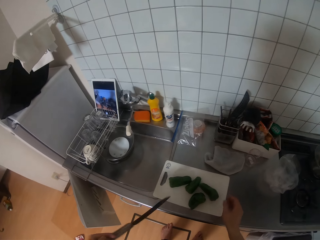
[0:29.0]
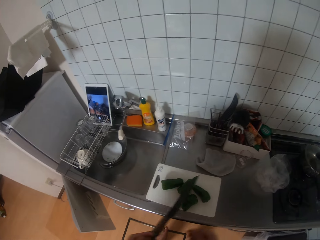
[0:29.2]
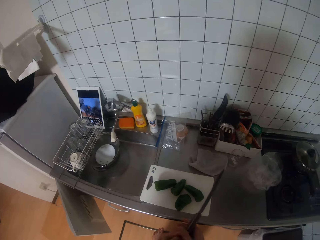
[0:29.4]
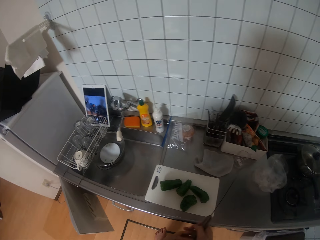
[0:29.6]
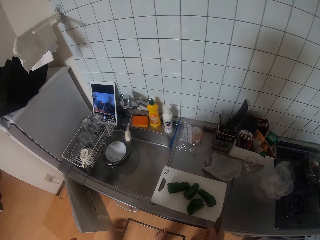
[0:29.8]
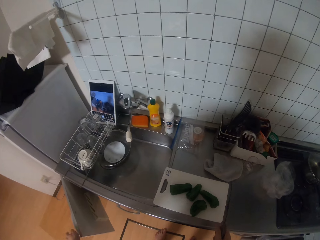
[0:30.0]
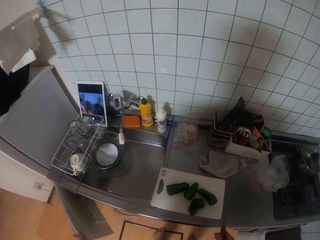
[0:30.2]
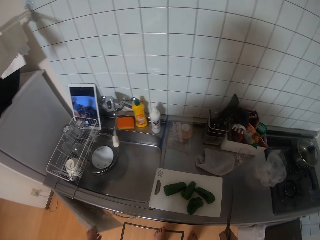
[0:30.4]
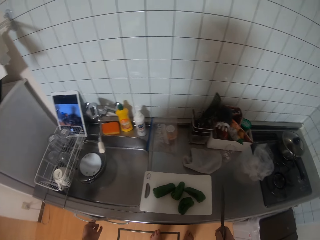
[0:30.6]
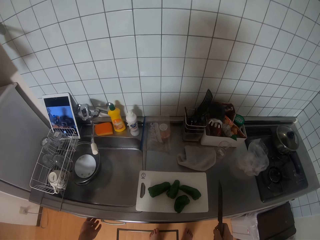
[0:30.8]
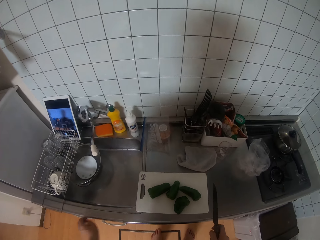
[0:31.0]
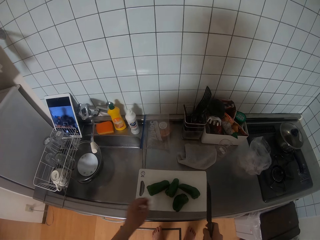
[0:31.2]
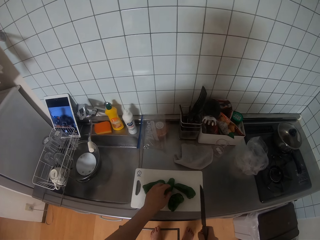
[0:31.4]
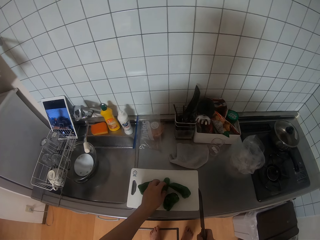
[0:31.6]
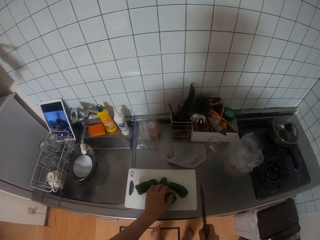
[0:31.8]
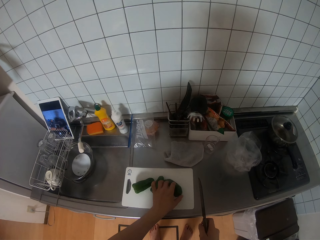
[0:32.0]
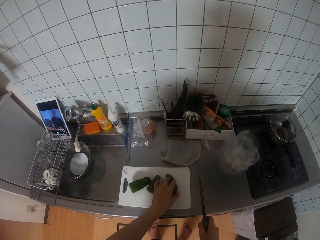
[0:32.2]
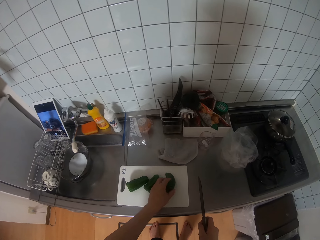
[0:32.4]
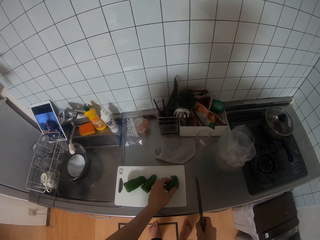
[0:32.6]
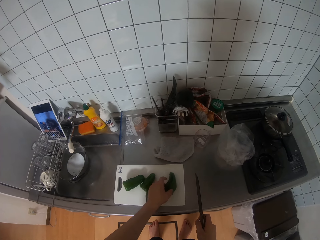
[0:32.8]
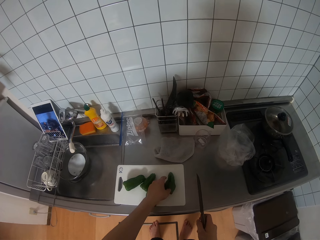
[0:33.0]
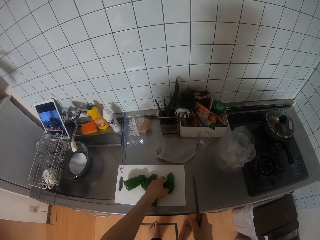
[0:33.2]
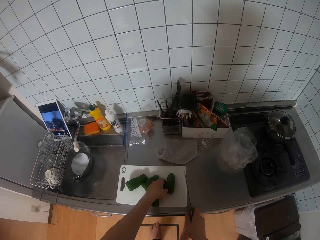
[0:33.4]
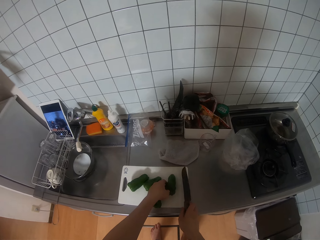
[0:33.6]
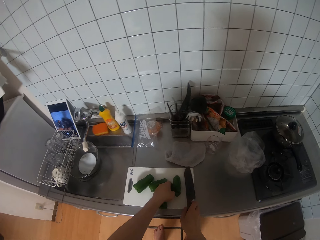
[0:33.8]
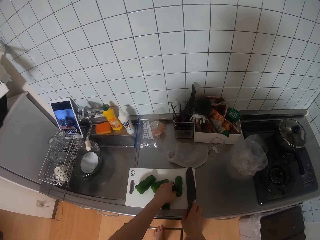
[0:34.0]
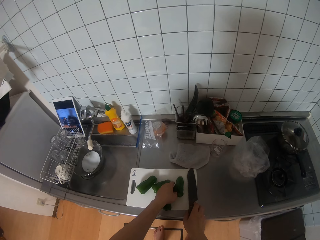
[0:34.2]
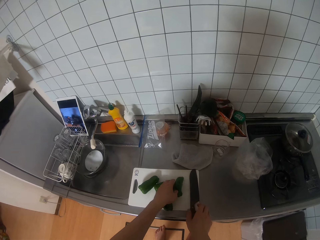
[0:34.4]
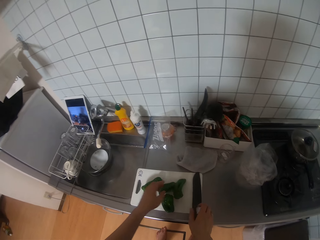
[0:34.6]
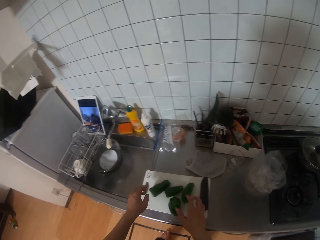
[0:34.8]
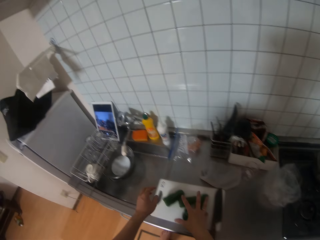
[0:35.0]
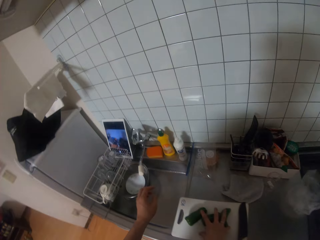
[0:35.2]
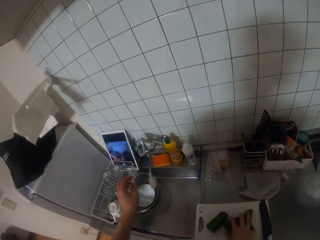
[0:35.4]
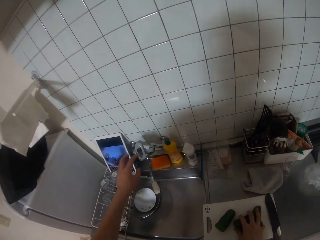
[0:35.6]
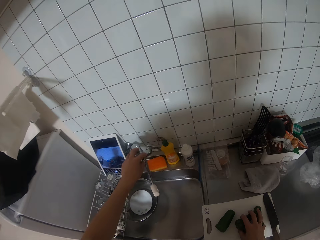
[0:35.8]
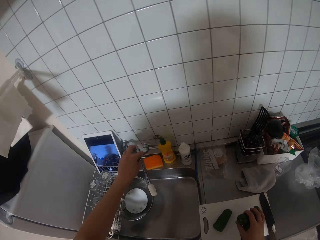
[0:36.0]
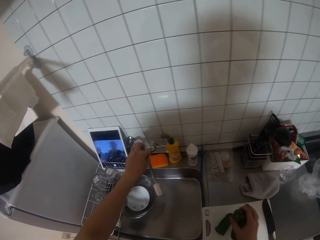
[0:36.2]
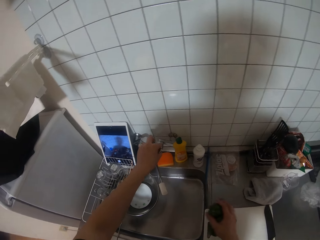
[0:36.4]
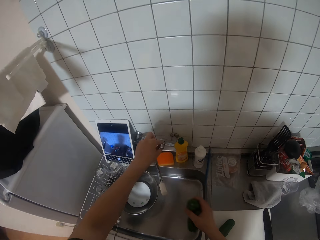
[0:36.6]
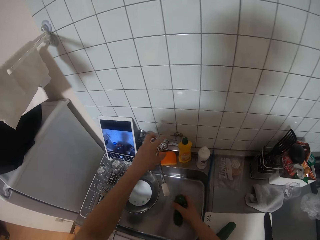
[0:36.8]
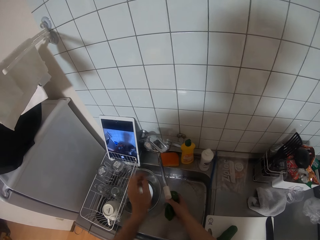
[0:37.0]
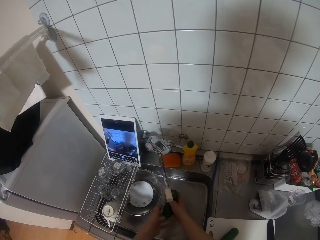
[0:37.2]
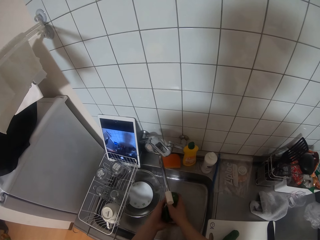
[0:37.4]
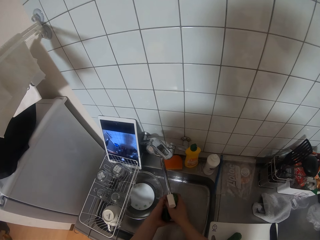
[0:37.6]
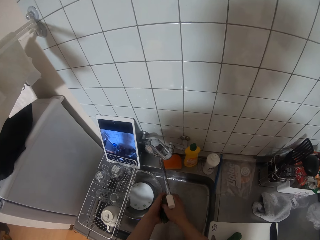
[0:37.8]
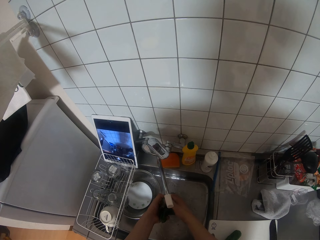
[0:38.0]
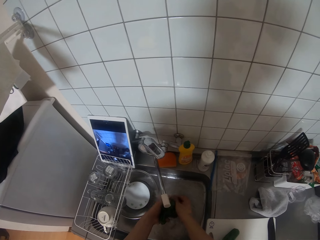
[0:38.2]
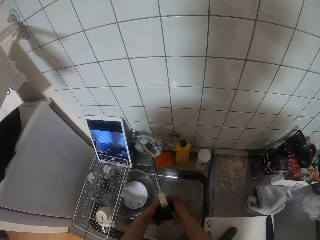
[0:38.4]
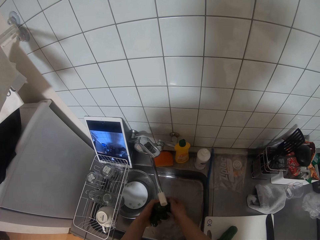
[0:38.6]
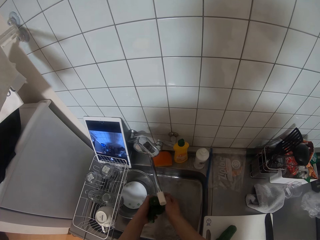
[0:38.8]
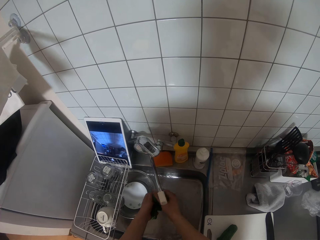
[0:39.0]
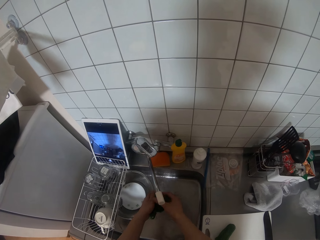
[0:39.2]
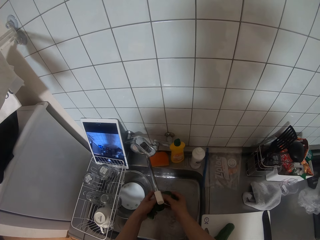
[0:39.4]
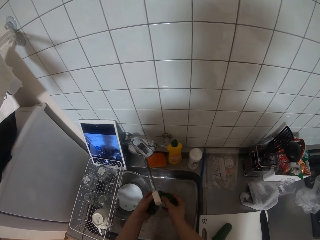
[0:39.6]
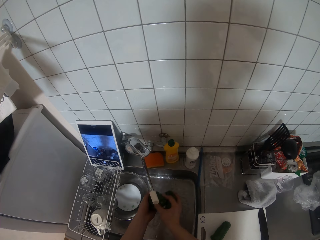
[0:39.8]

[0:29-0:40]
The camera wearer passes the knife from her left hand to her right hand. She closes the cupboard with her left hand. She holds one of the pepper seeds on the chopping table with her left hand. She drops the knife on the chopping board with her right hand. She picks up some pepper seeds from the chopping table with her right hand. She turns on the tap on the kitchen sink with her left hand. She washes the pepper seeds with the tap water in the sink with her two hands.

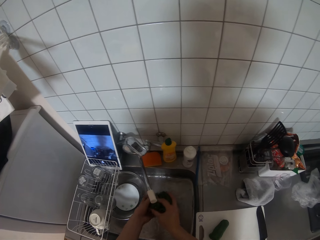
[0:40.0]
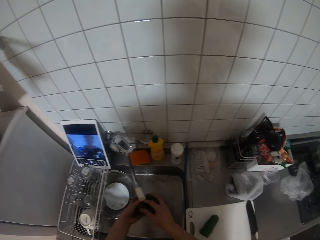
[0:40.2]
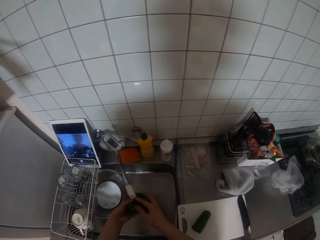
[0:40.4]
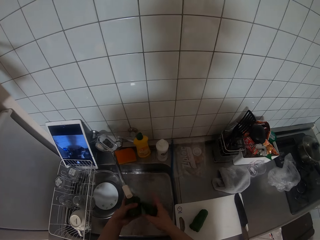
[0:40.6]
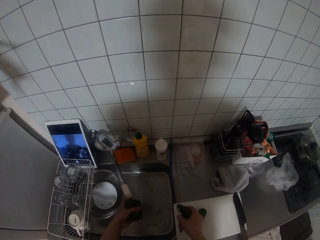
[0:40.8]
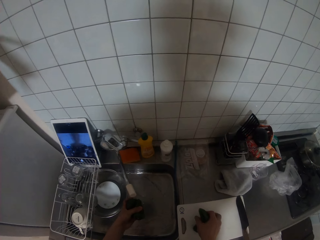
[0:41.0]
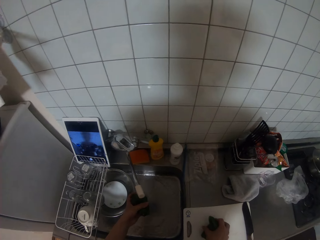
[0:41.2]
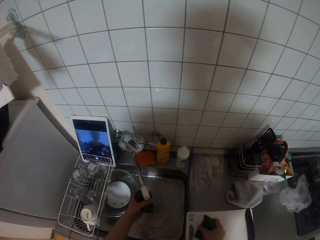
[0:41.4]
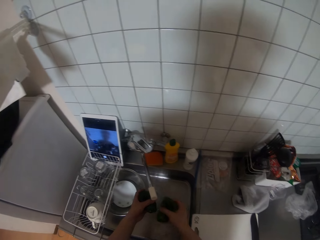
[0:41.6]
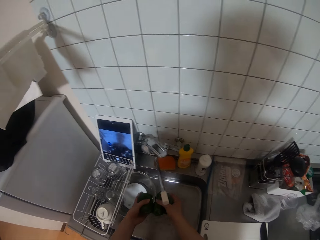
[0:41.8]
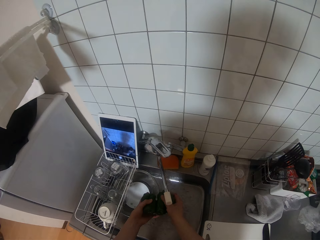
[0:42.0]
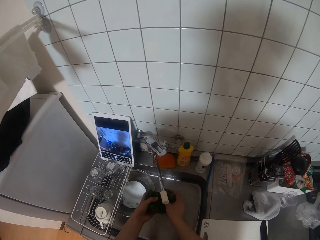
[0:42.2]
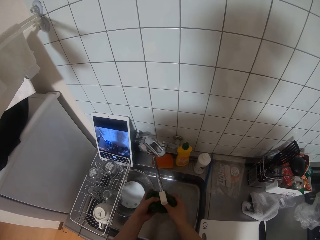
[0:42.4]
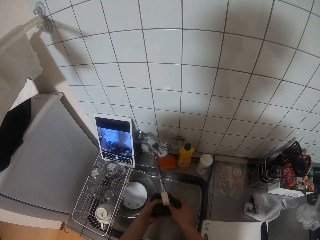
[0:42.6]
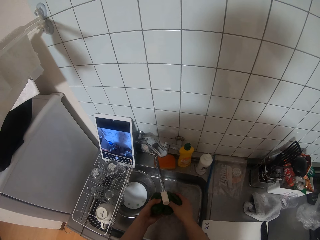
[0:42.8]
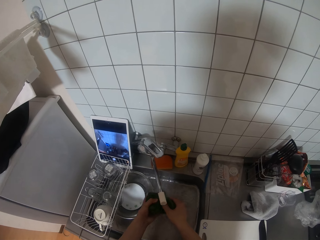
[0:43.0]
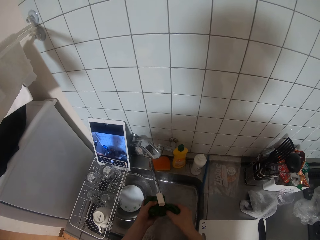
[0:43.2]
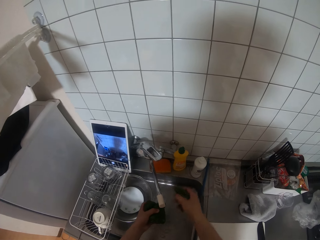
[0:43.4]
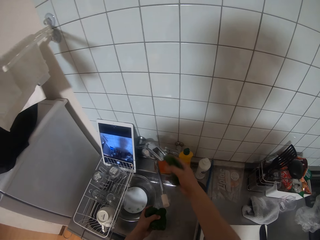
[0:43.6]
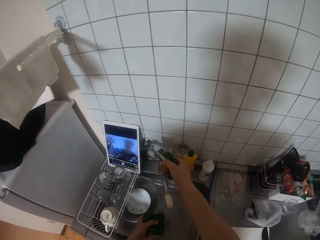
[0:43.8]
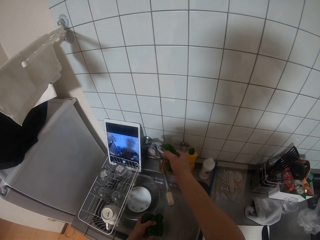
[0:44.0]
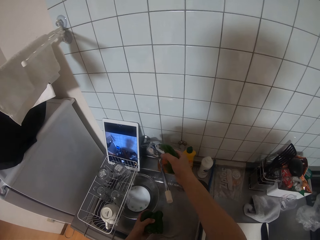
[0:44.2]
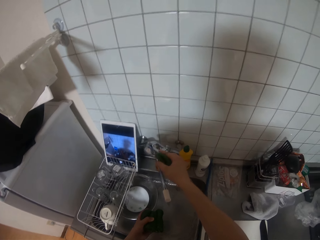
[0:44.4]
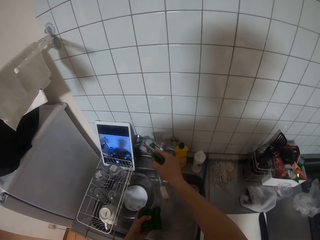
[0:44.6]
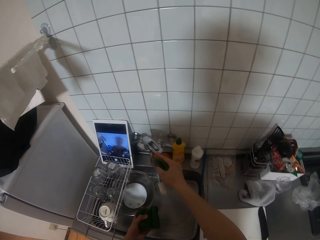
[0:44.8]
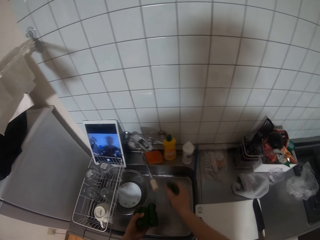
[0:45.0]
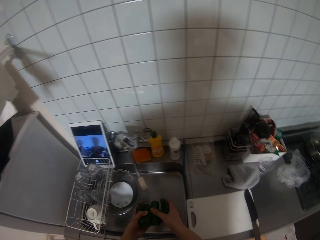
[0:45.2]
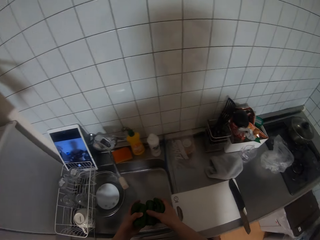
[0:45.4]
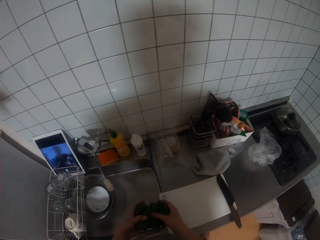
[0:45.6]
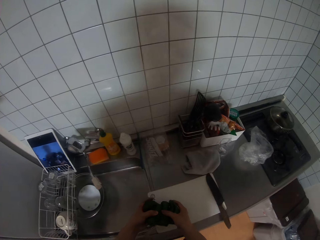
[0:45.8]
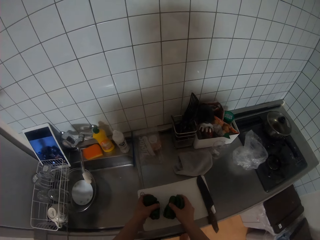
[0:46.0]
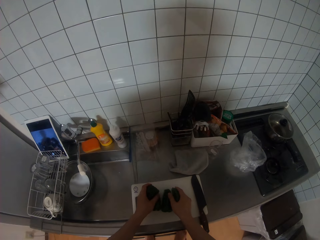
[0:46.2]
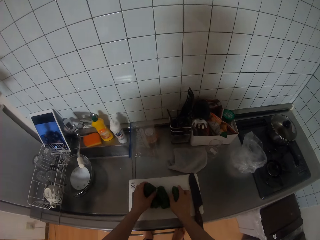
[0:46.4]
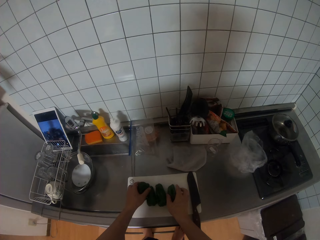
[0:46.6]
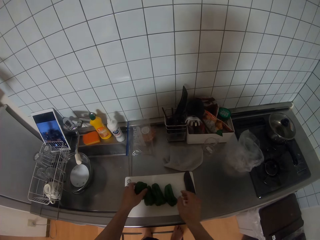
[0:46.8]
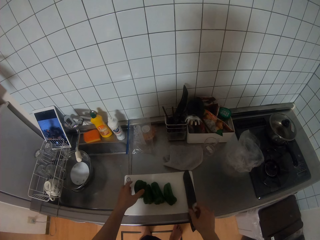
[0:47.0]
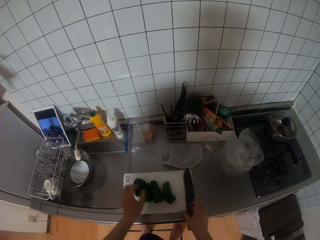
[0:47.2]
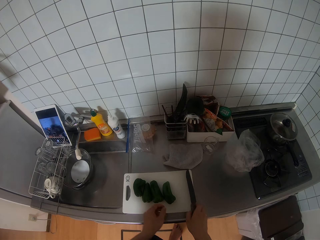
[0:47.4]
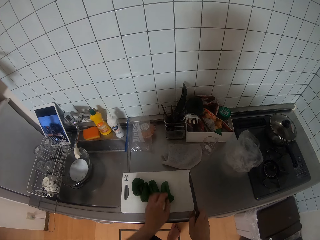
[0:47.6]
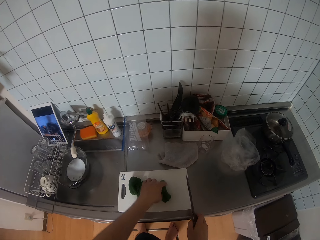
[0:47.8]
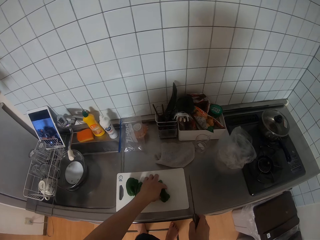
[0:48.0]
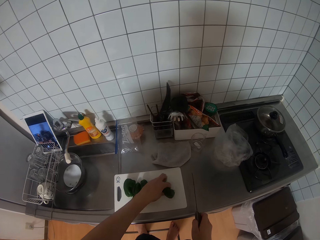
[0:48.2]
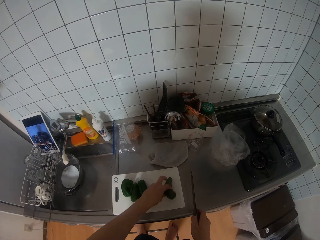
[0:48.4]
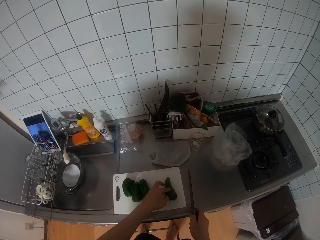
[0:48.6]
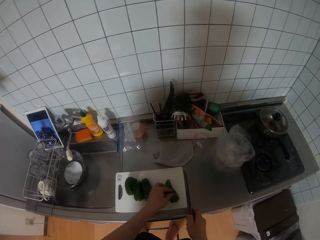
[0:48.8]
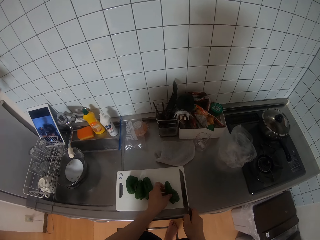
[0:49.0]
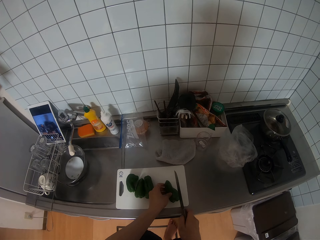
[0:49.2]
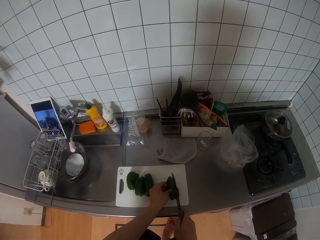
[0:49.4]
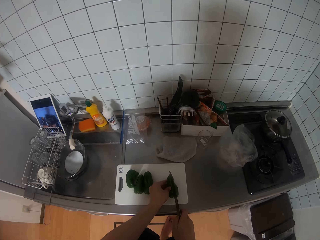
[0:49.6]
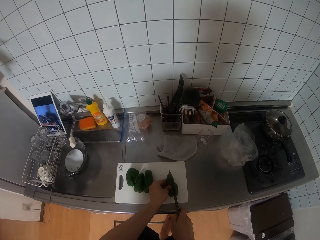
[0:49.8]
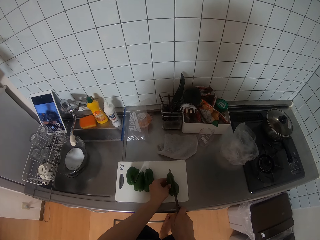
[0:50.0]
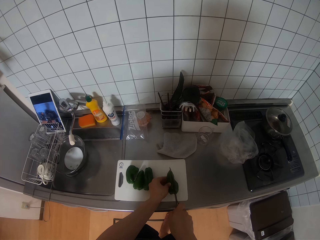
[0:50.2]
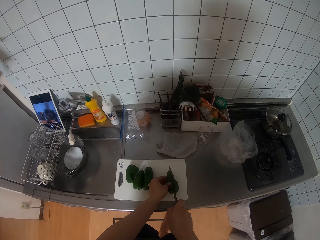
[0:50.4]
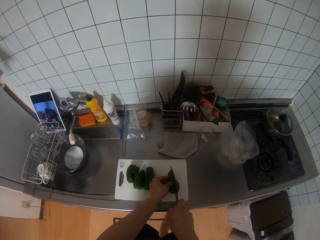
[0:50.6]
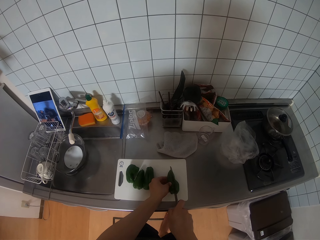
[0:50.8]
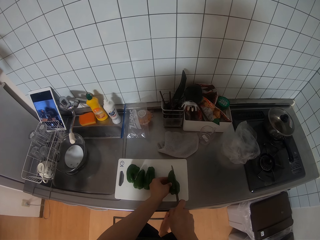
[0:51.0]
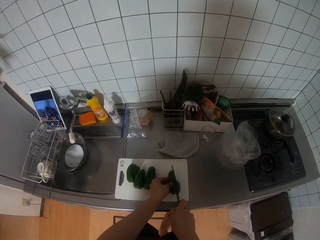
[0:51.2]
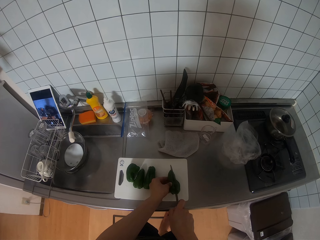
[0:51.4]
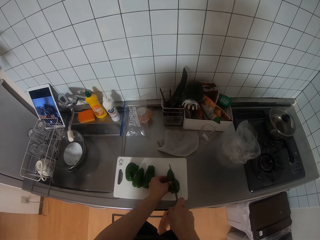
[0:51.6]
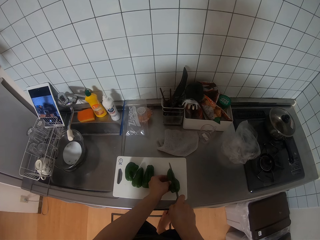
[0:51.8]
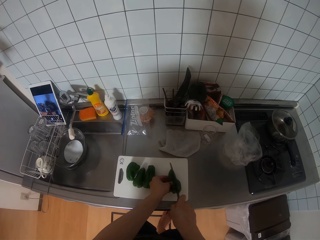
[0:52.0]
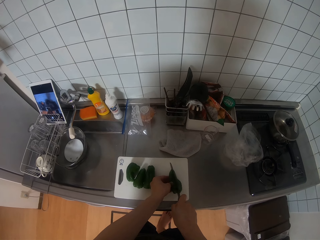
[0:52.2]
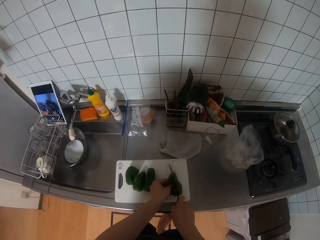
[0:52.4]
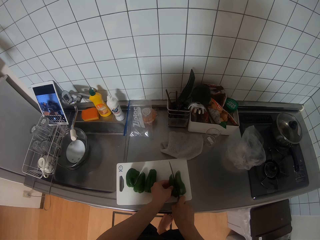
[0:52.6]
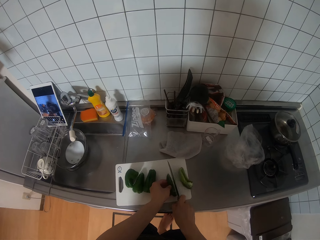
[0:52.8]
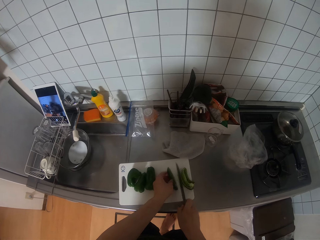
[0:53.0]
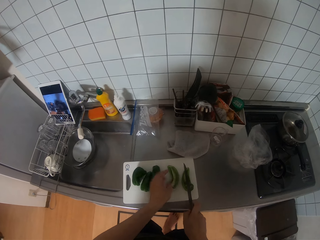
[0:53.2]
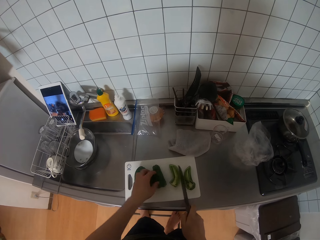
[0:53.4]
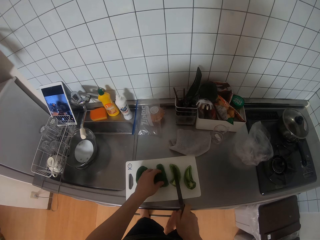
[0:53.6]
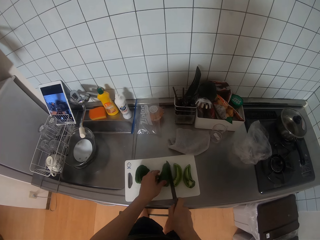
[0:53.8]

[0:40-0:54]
The camera wearer picks up another pepper seed from the chopping table with her right hand. She puts the green pepper on the chopboard. She washes the pepper seeds with the tap water in the sink with her two hands. She turns off the tap with her right hand. She places the pepper seed on the chopping table with her two hands. She picks up the knife from the table with her right hand. She cuts the pepper seeds with the knife in her right hand on the chopping table.
